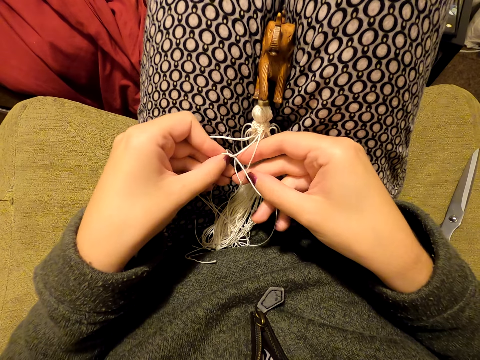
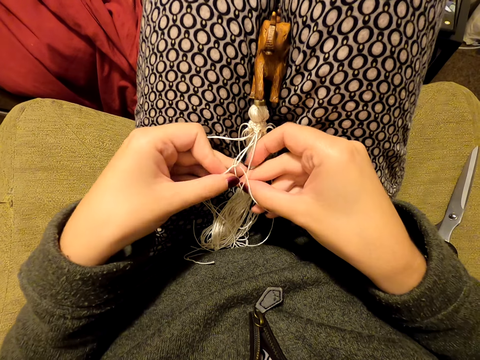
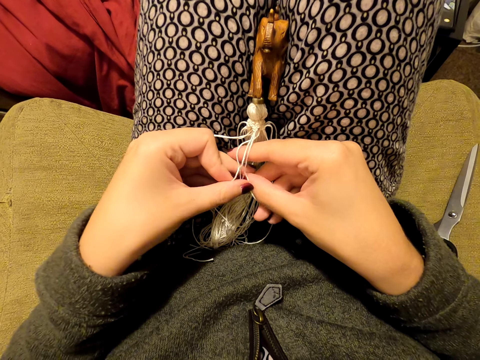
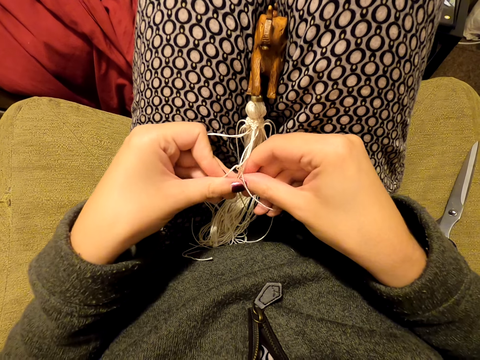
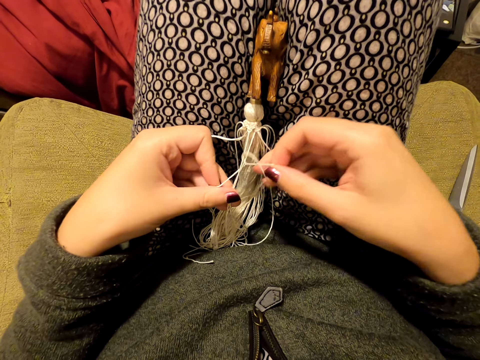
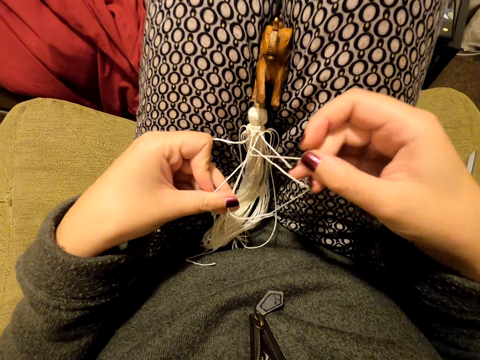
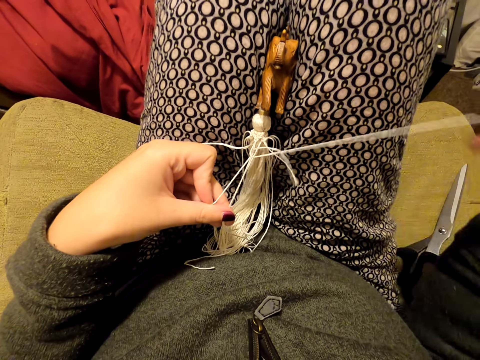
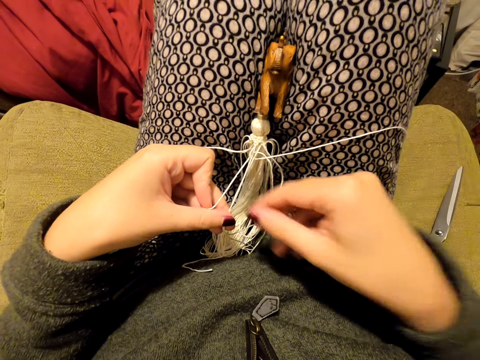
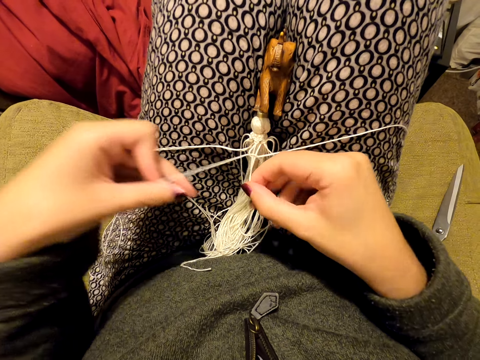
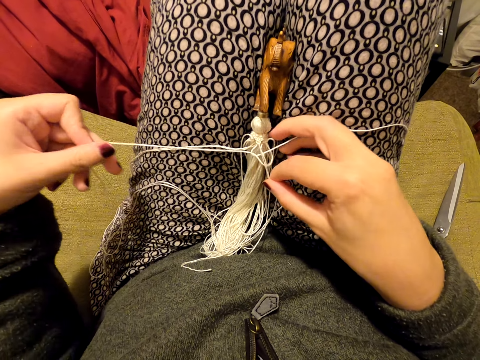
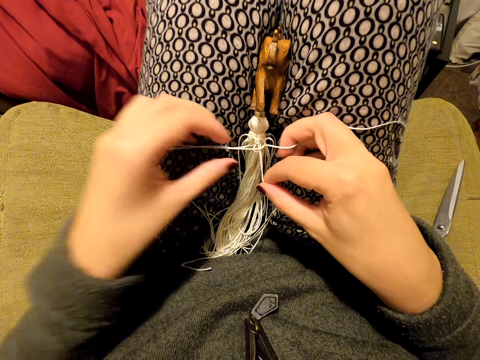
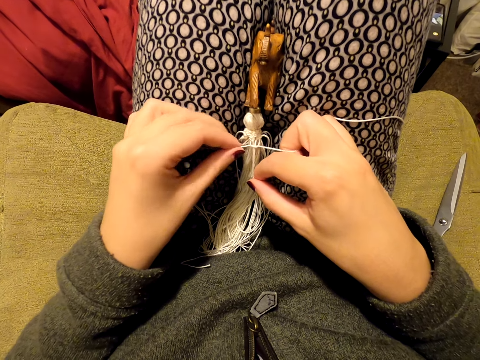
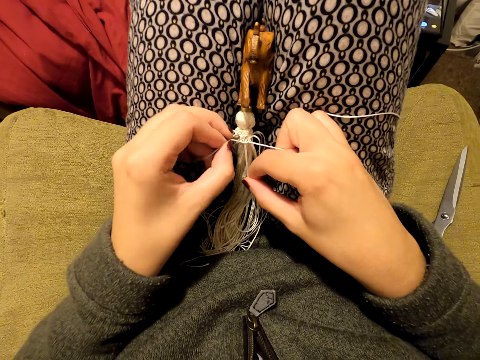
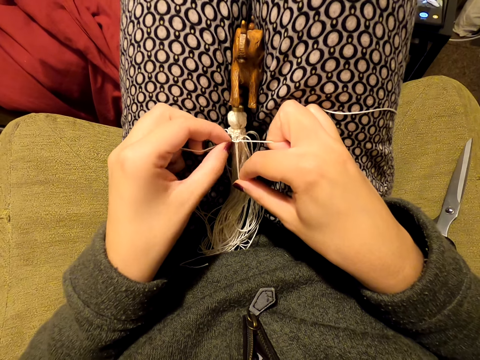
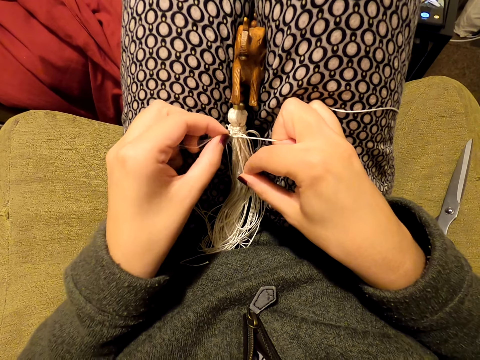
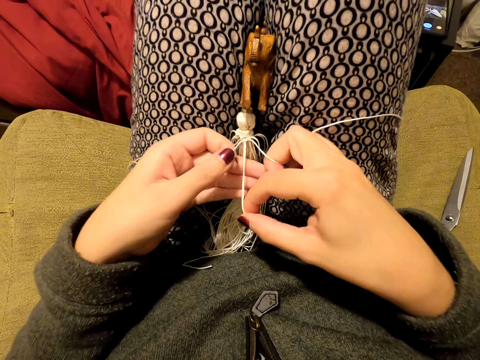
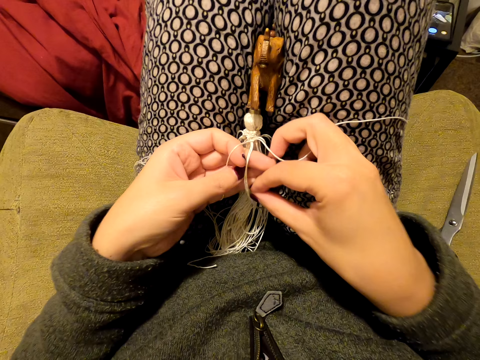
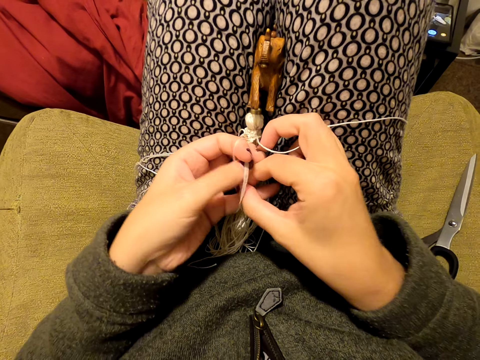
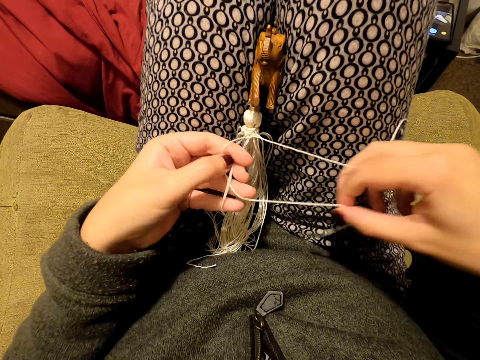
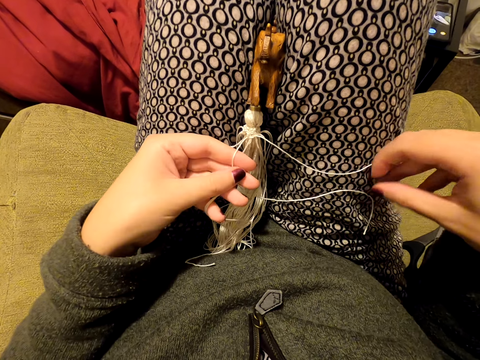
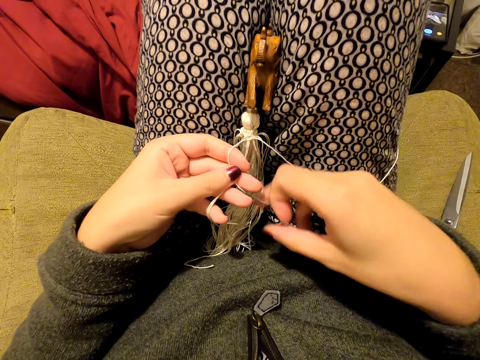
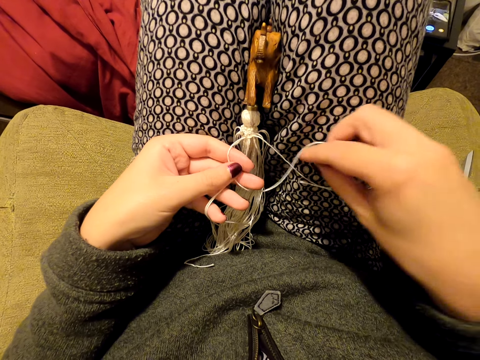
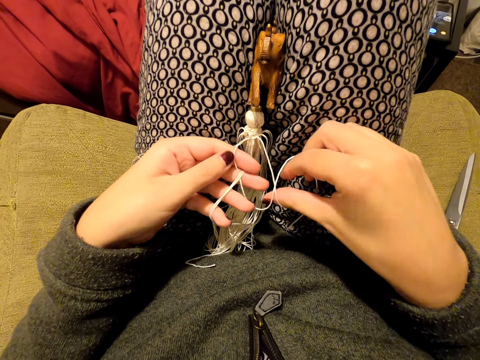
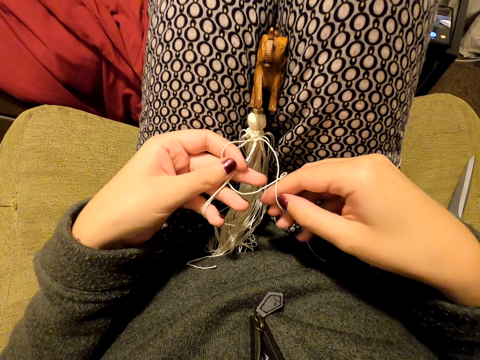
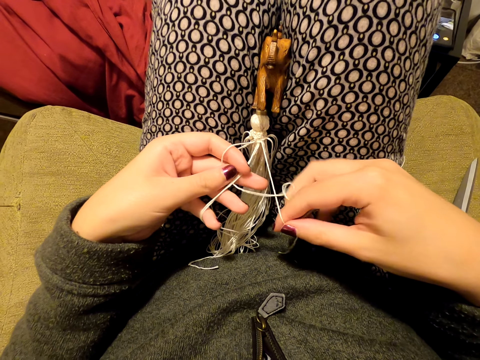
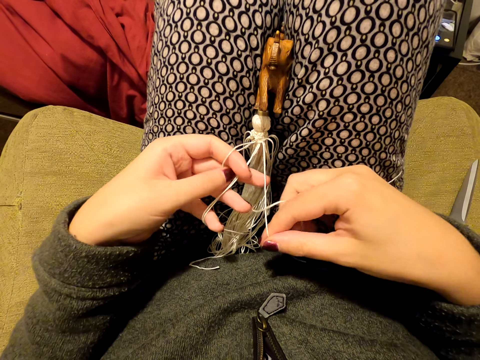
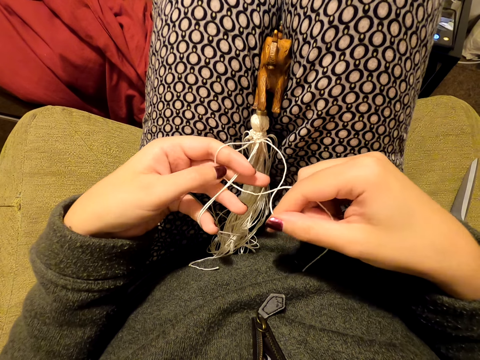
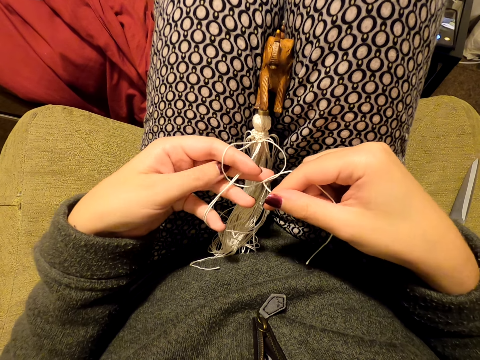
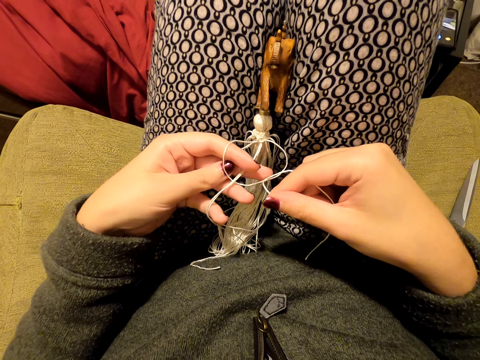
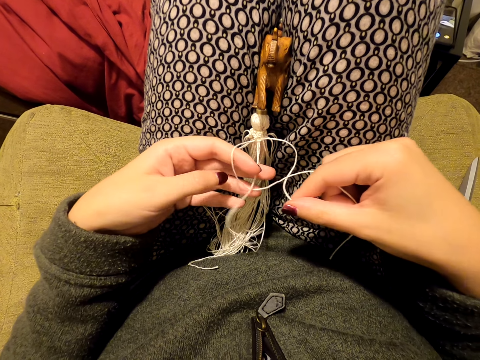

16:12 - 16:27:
The camera wearer pulls the thread. She puts the thread on her leg. She picks up the thread. She pulls the thread, puts the thread on her leg. She stretches the thread. She picks up the thread. She knits a tassel decoration with both hands.

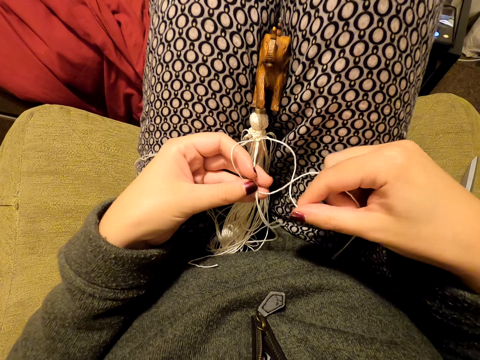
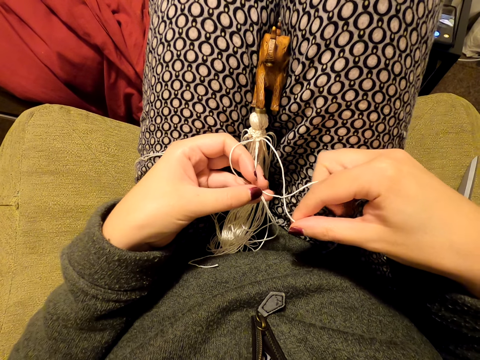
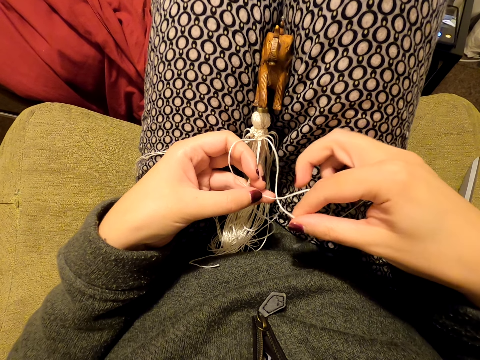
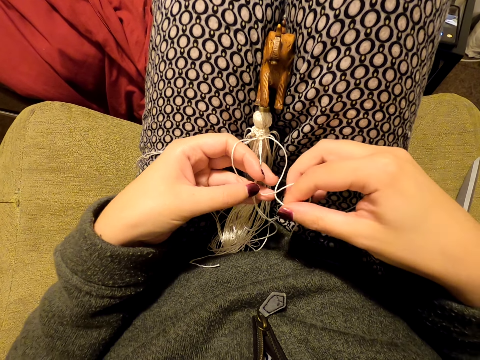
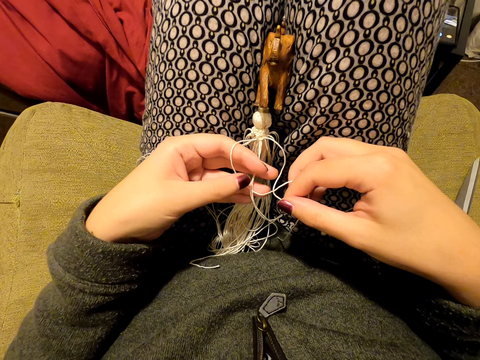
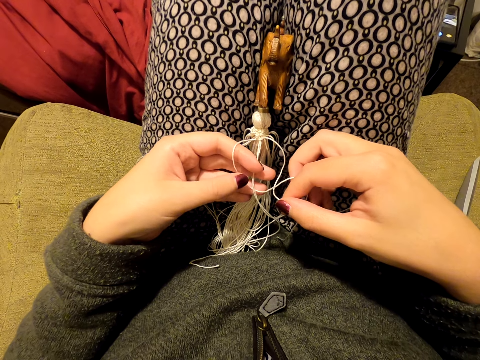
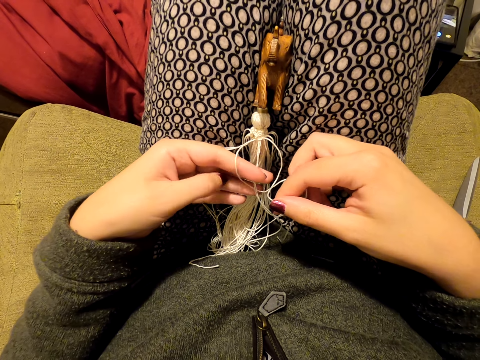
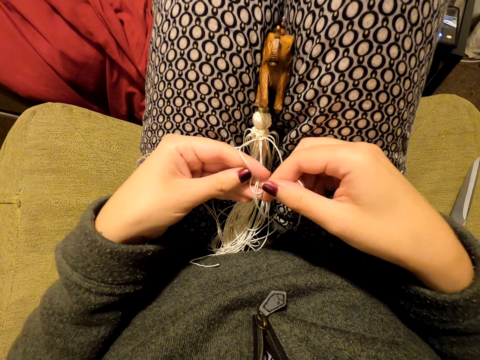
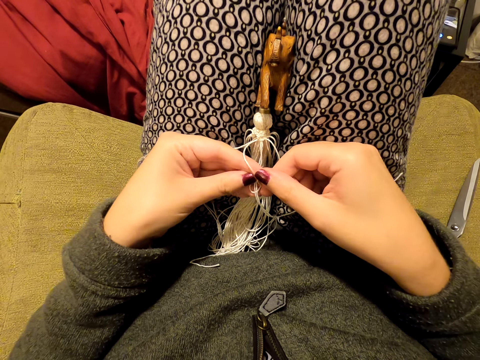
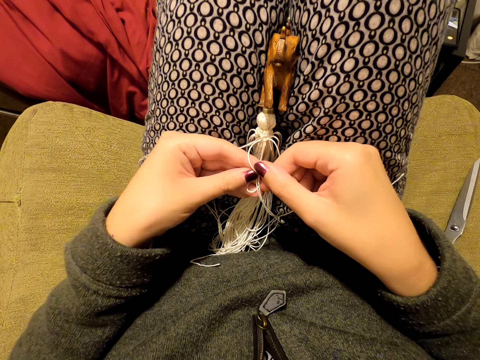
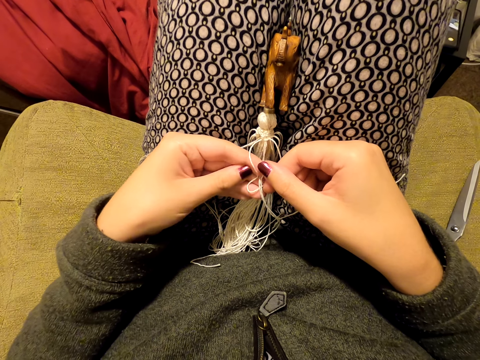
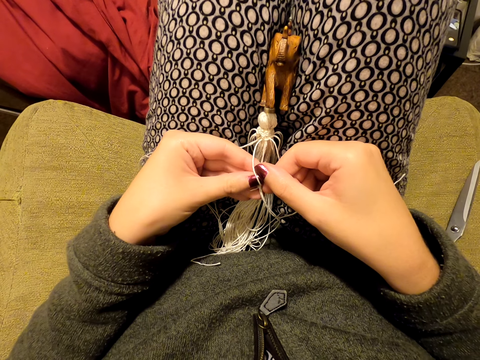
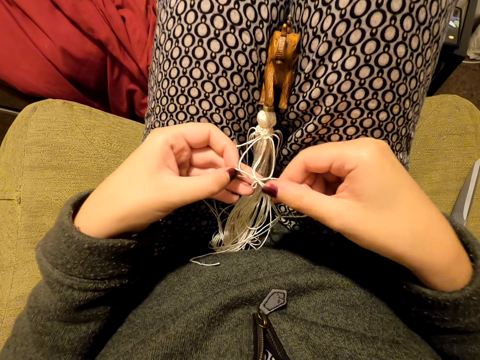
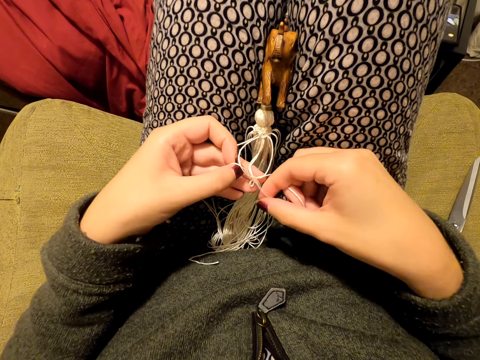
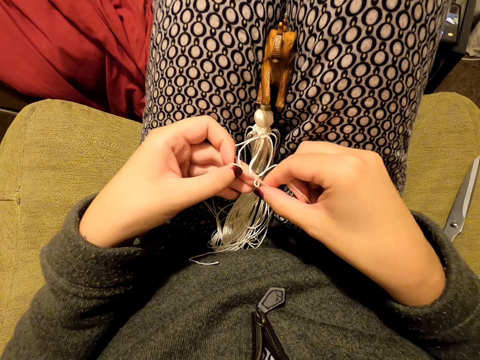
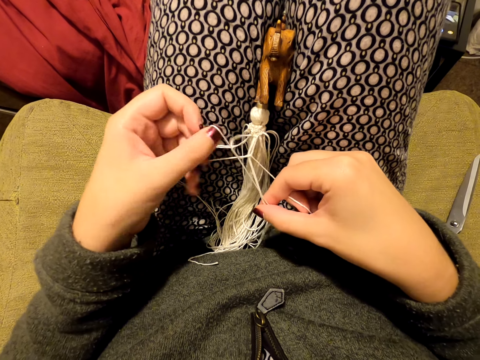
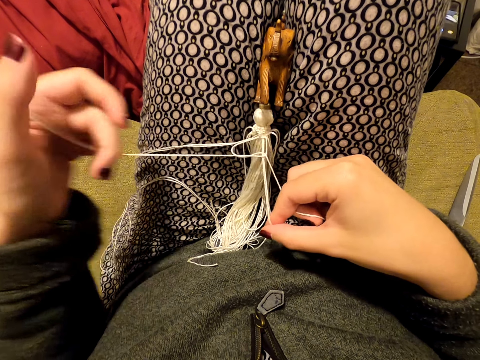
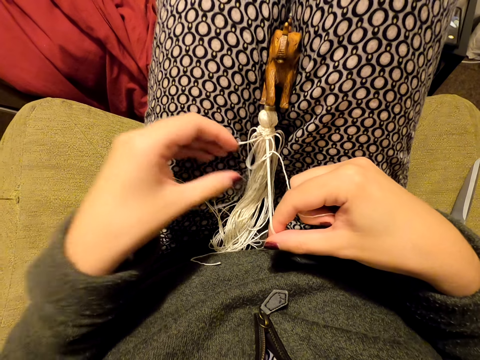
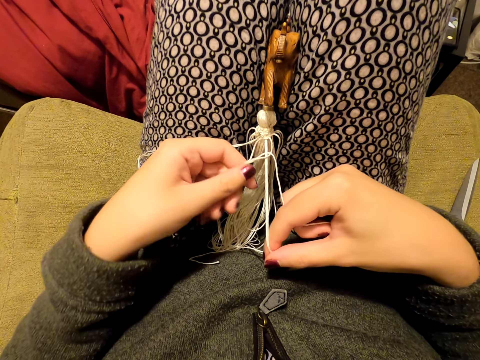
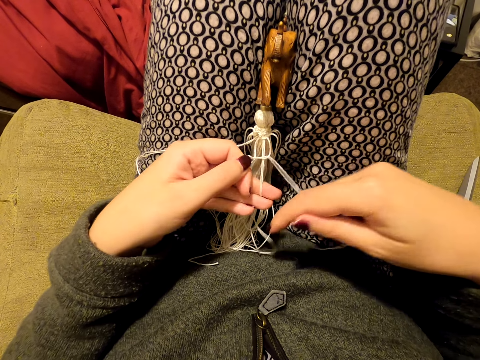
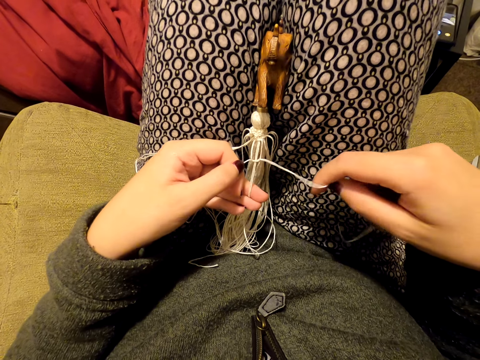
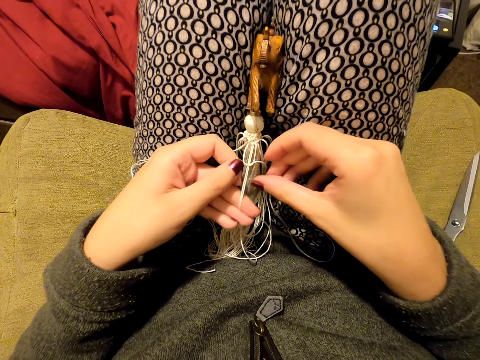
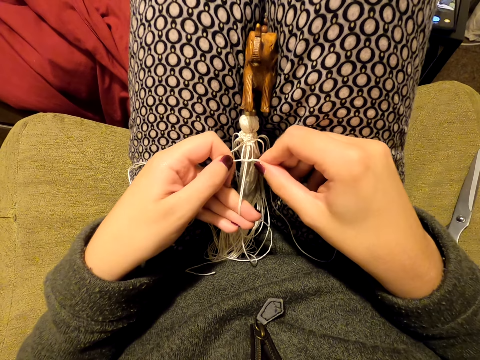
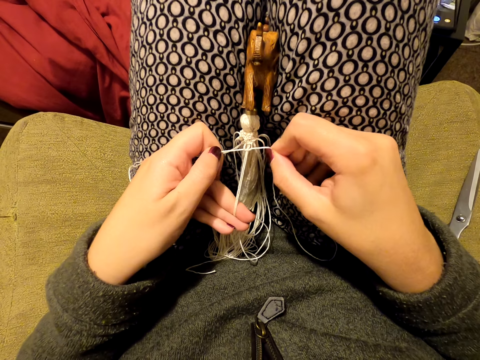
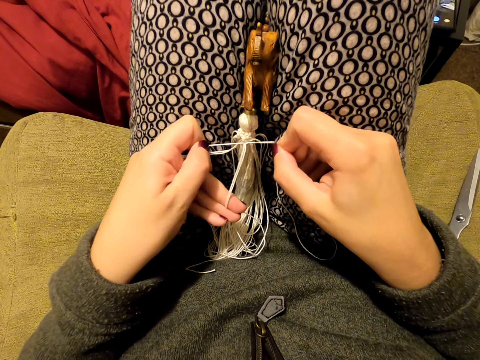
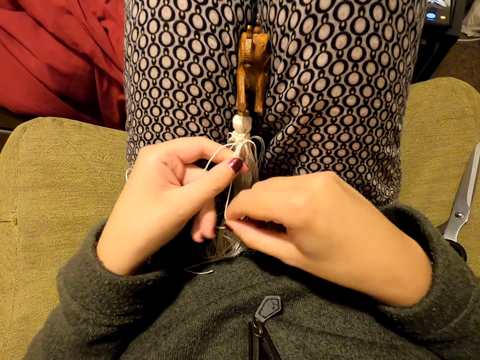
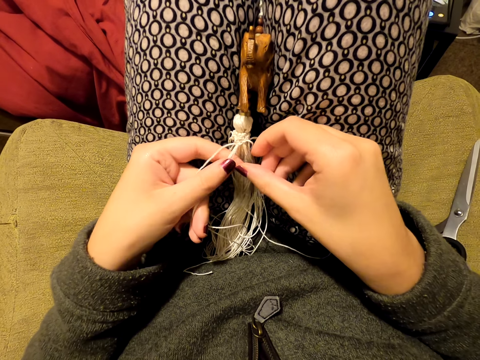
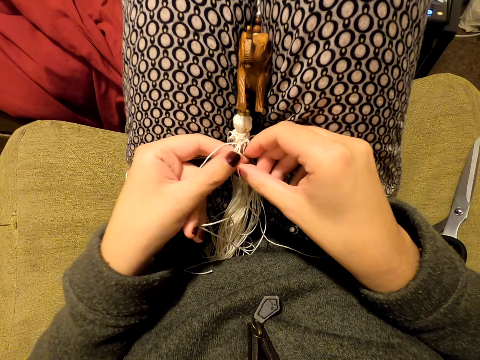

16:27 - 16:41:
The camera wearer pulls the thread. They tighten the knot. They stretch the thread. They switch the thread to the other hand.
